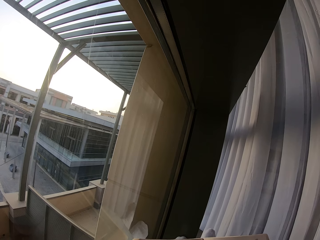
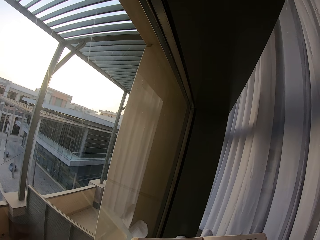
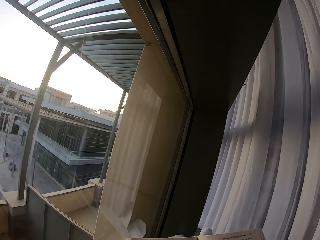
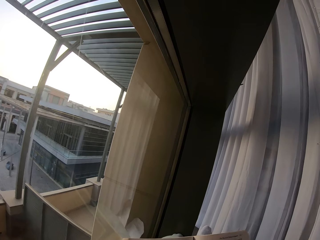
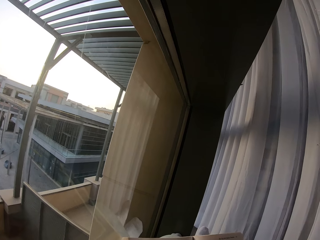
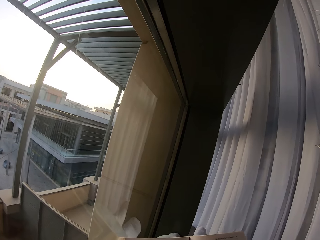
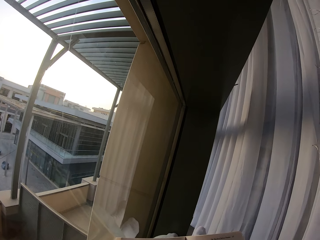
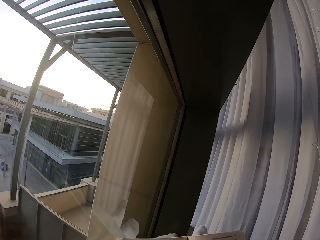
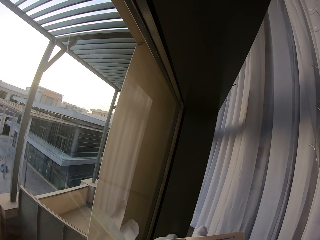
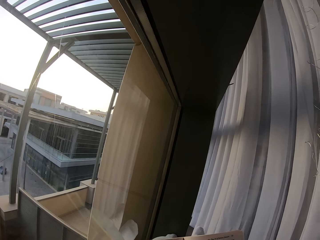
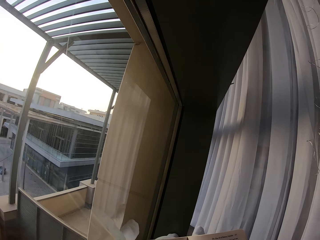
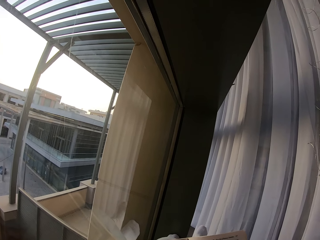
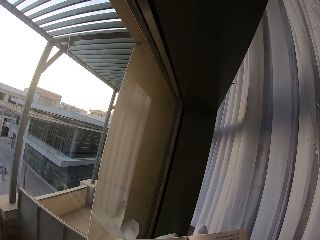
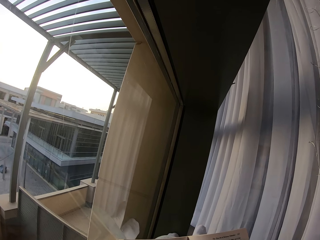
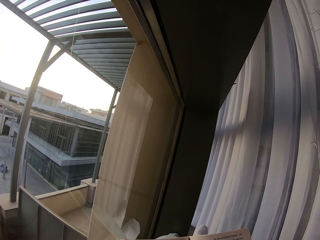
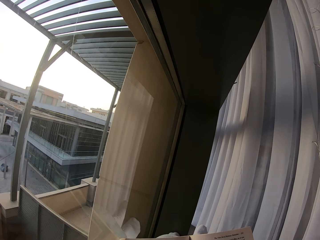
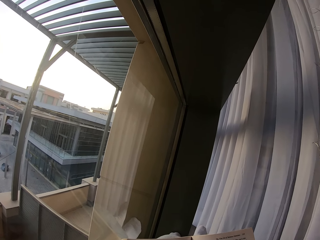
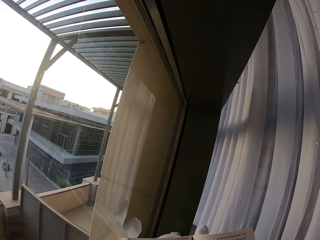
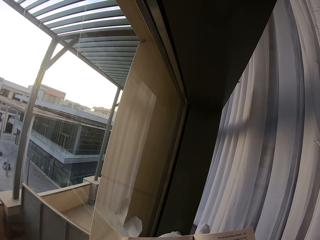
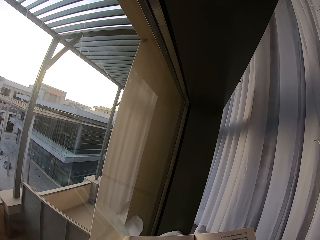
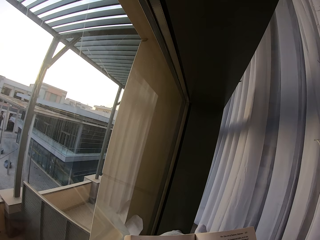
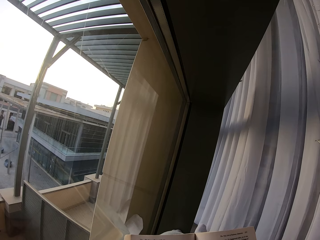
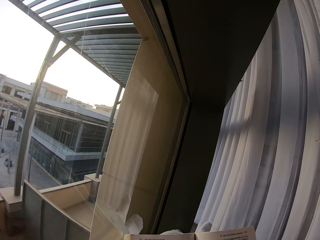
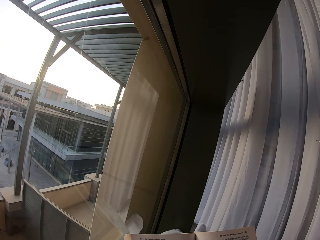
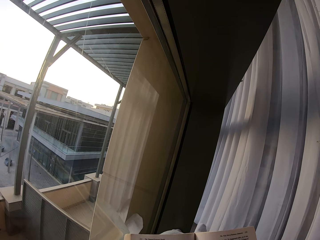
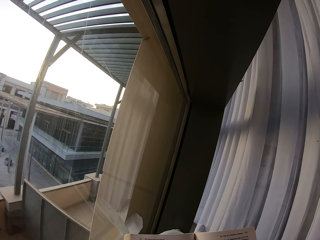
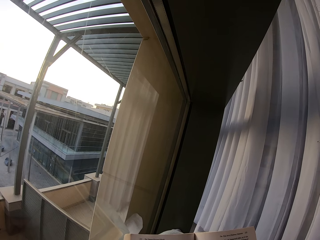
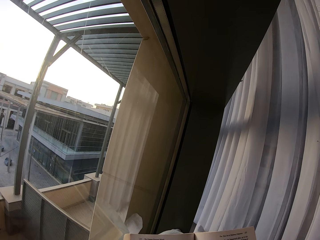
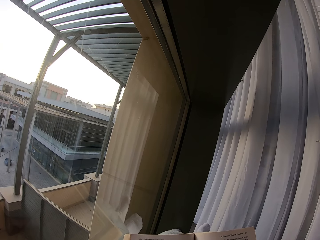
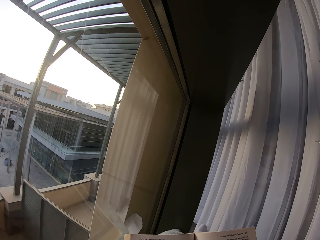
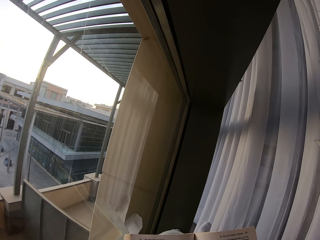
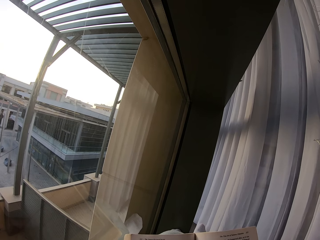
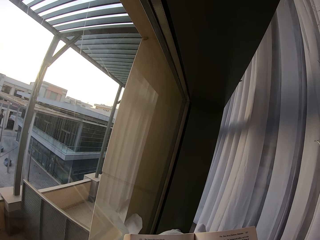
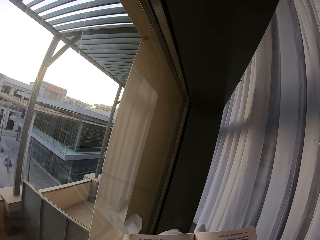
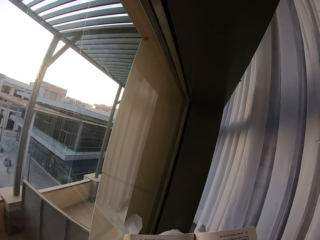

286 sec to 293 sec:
The camera wearer shakes his legs.

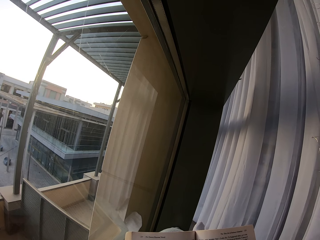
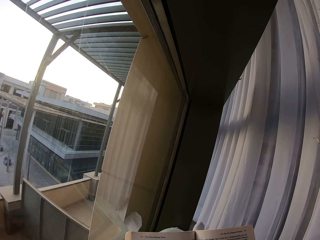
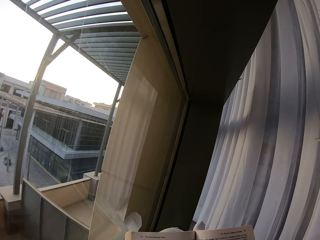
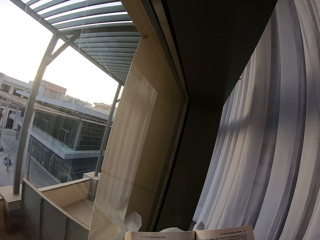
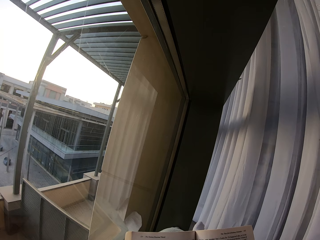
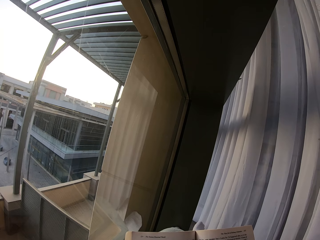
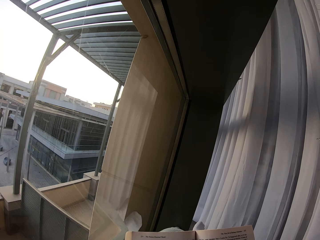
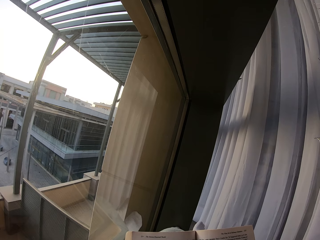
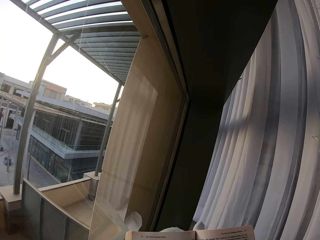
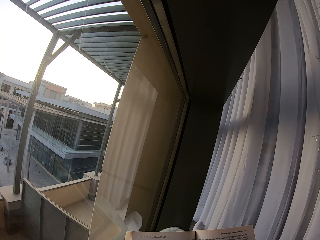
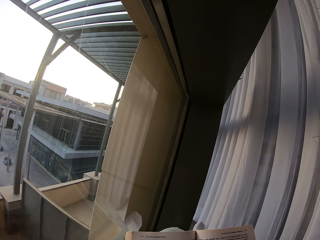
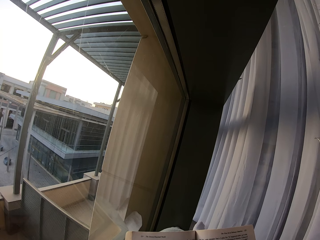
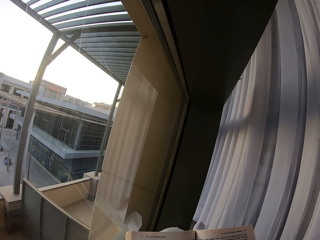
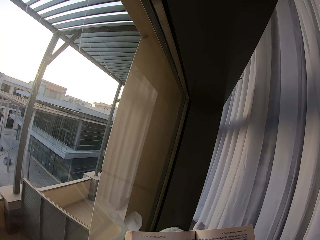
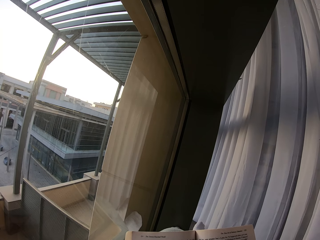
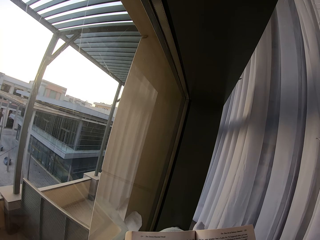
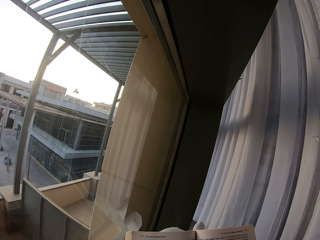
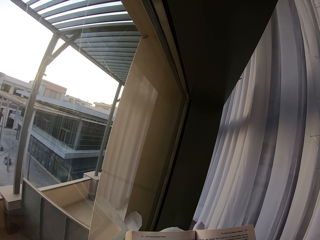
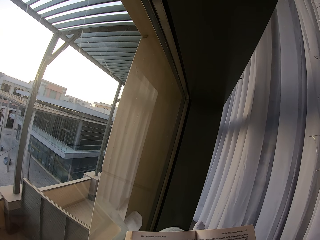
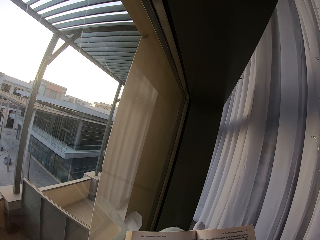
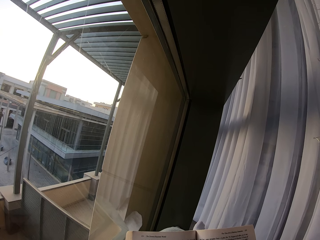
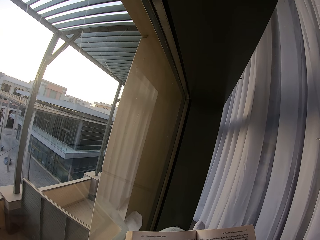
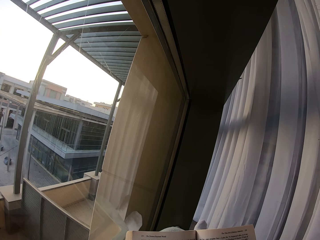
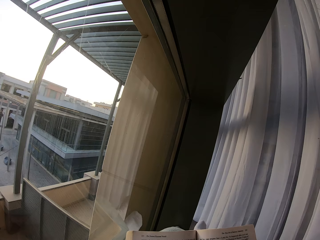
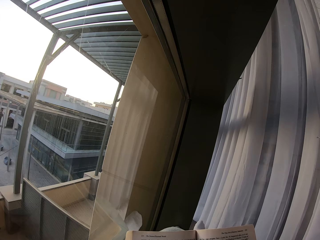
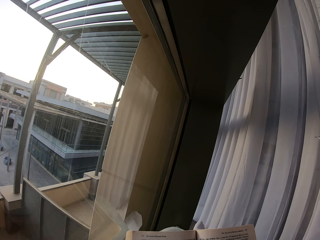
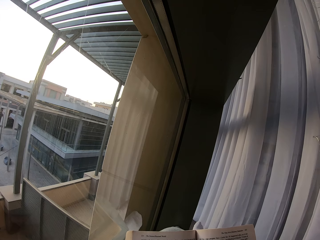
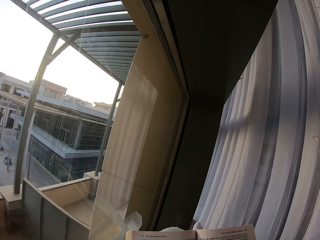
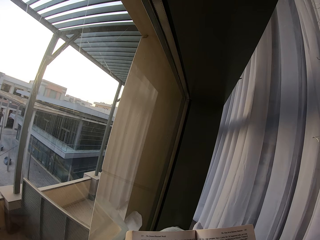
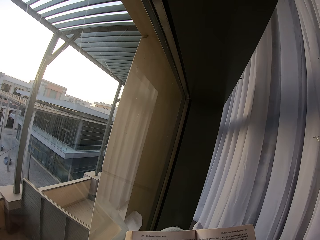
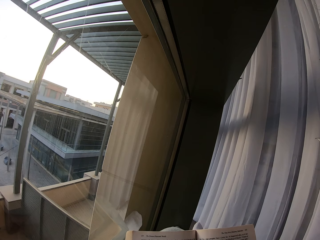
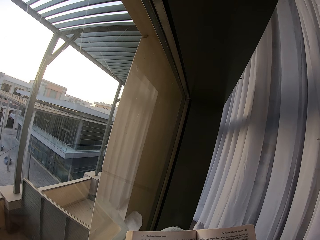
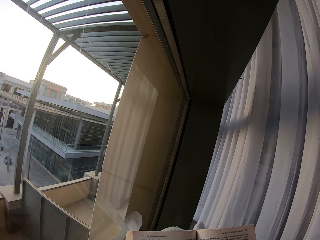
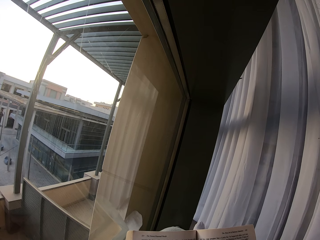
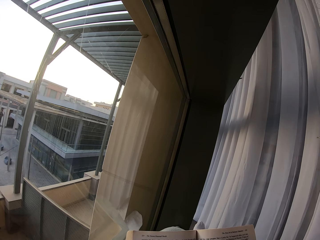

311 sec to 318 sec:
The camera wearer reads a book.

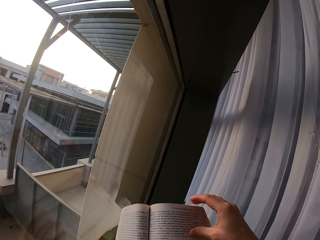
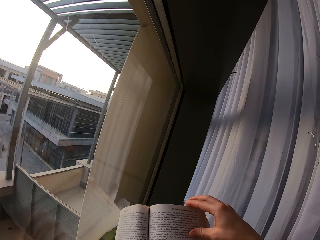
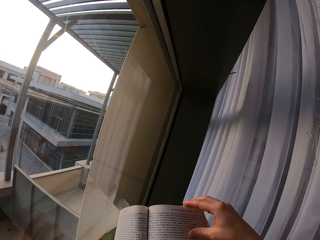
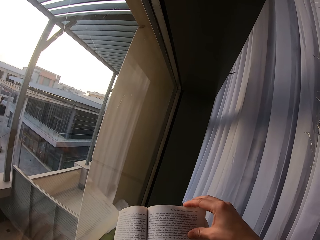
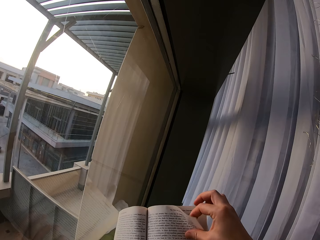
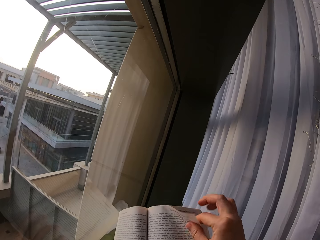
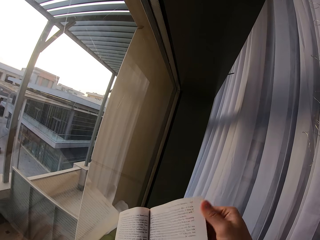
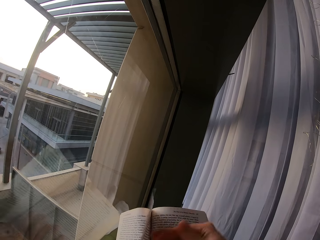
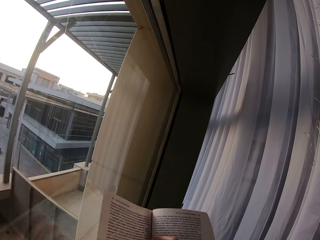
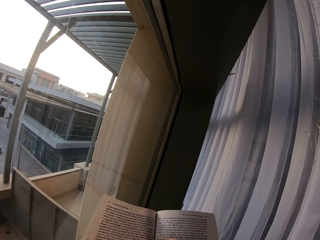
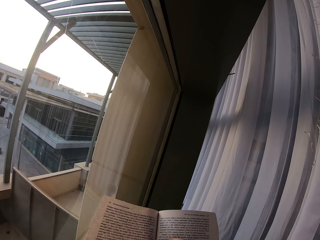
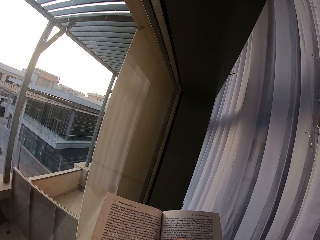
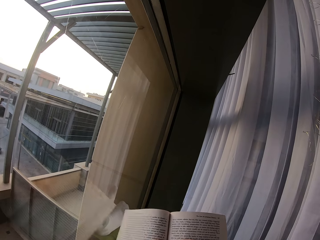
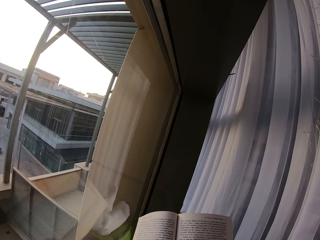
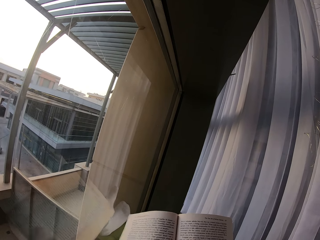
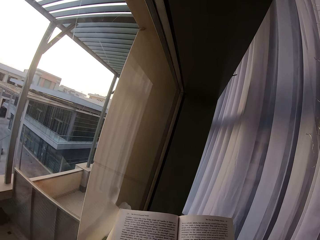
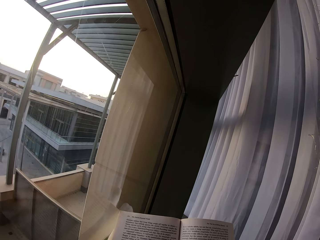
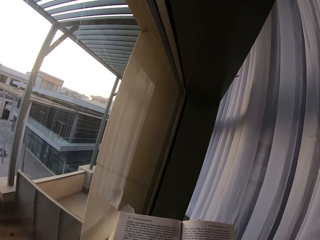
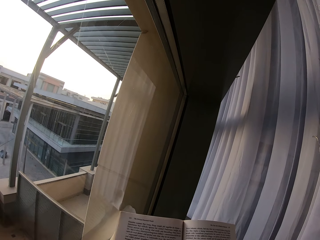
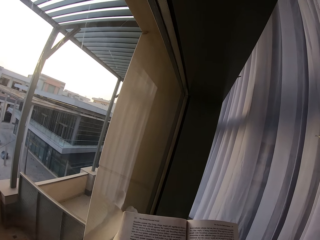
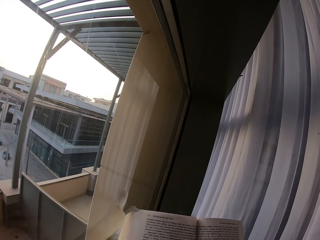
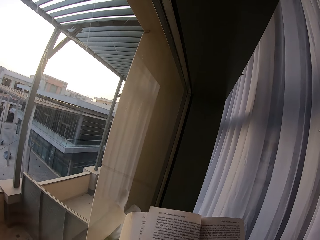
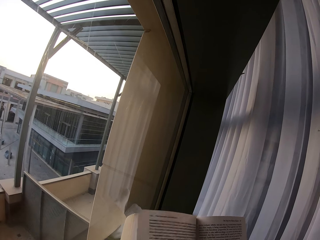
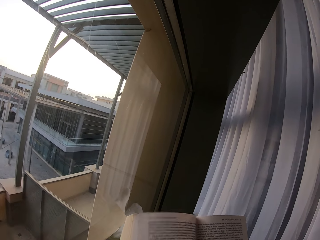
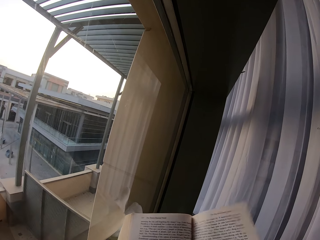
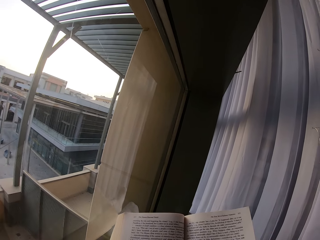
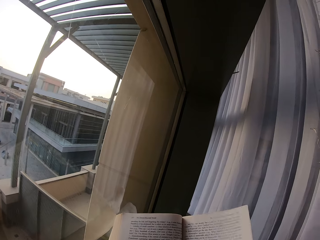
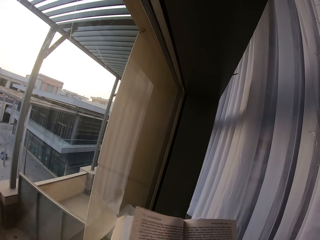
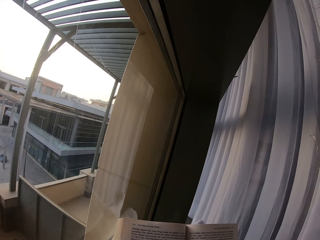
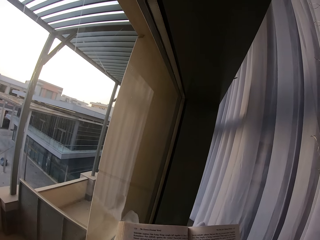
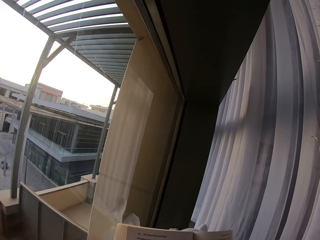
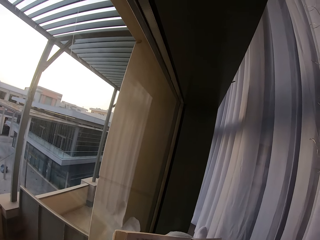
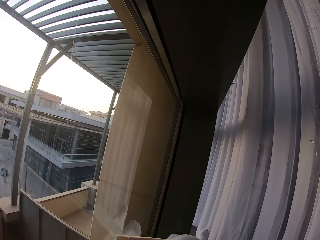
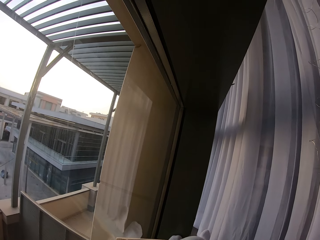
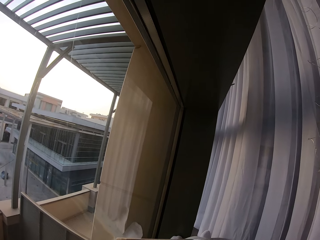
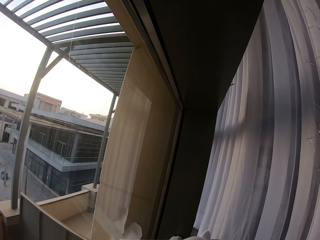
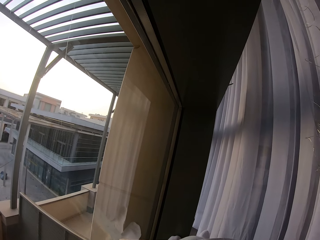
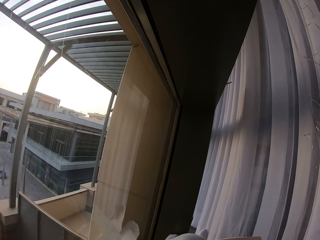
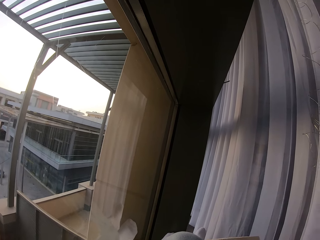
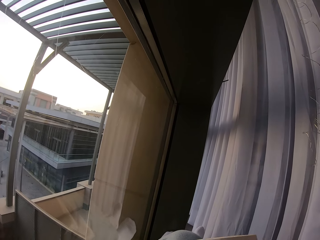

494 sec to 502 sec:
The camera wearer opens the next page of the book. They read the book.
